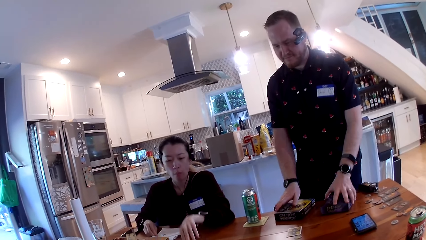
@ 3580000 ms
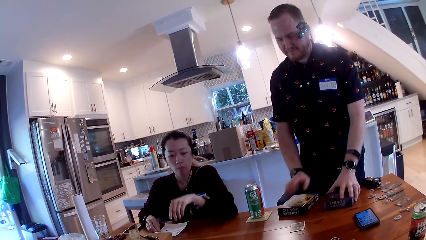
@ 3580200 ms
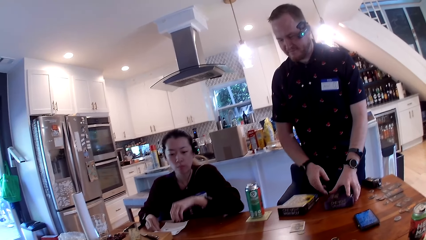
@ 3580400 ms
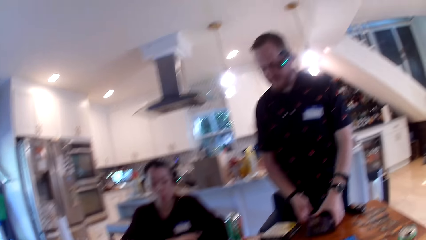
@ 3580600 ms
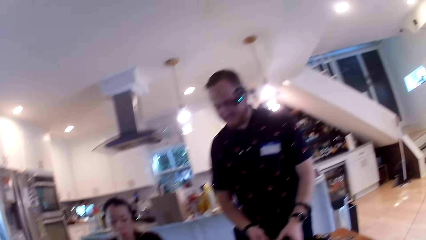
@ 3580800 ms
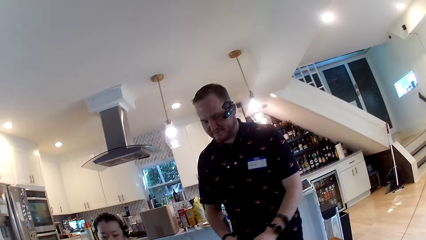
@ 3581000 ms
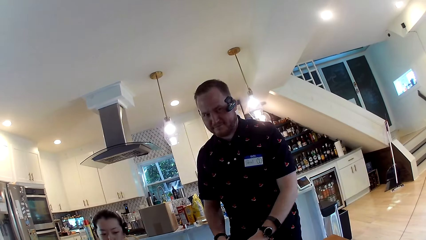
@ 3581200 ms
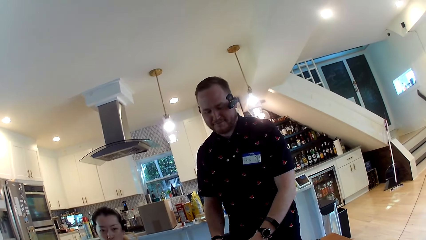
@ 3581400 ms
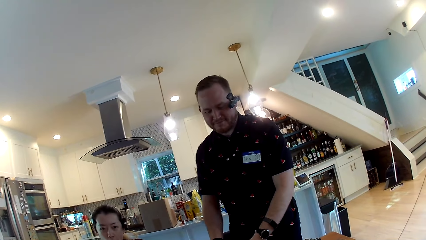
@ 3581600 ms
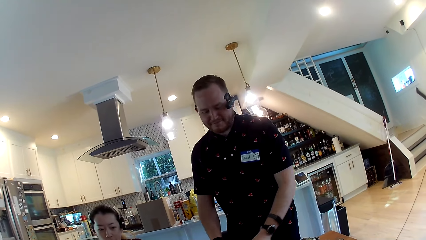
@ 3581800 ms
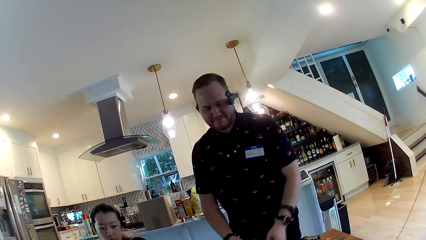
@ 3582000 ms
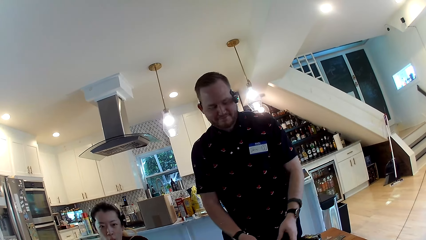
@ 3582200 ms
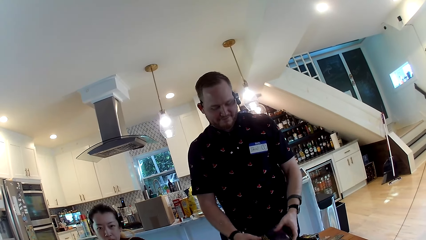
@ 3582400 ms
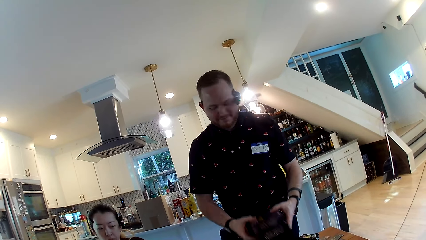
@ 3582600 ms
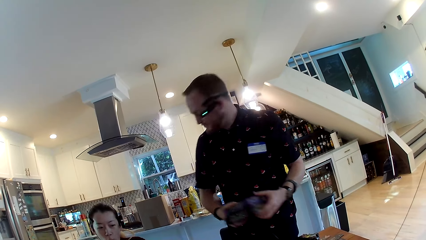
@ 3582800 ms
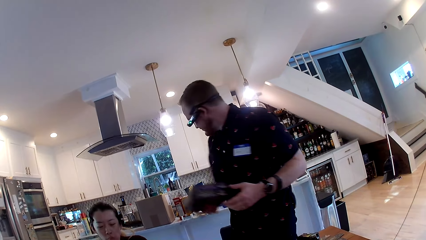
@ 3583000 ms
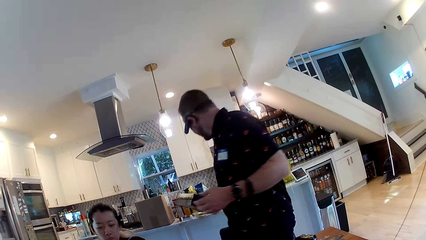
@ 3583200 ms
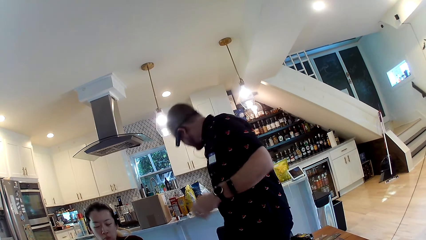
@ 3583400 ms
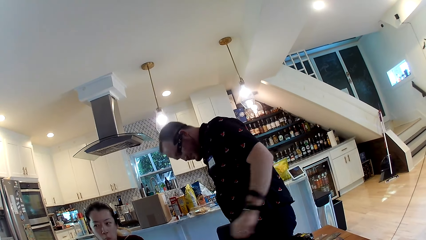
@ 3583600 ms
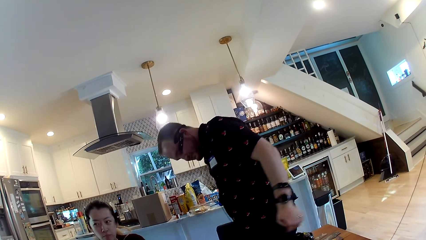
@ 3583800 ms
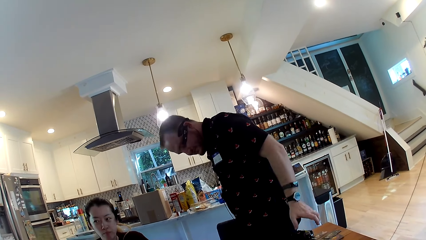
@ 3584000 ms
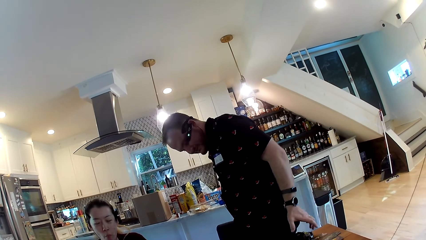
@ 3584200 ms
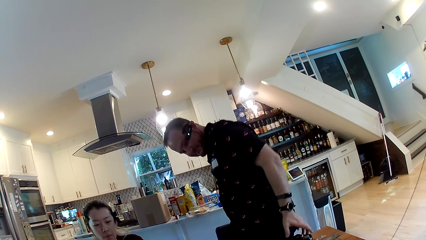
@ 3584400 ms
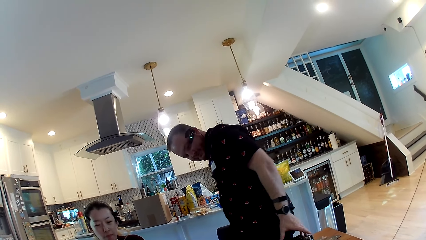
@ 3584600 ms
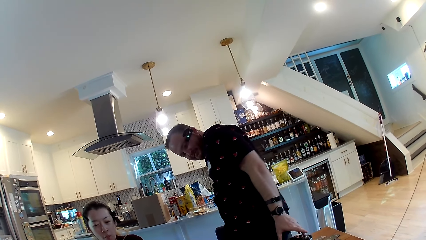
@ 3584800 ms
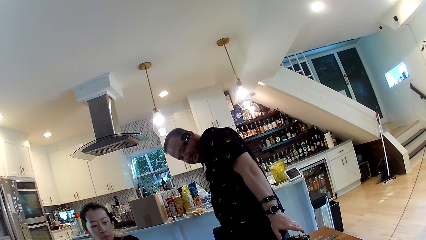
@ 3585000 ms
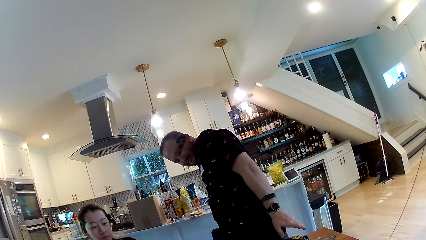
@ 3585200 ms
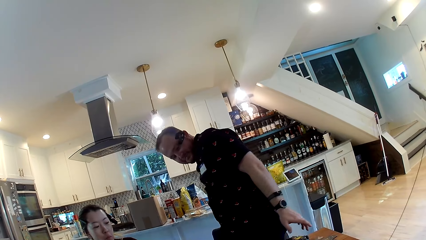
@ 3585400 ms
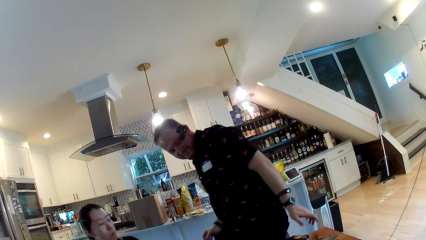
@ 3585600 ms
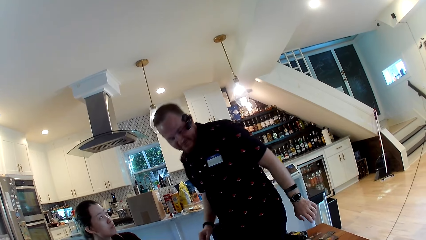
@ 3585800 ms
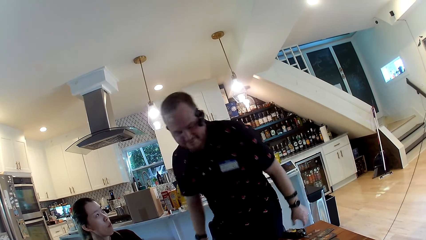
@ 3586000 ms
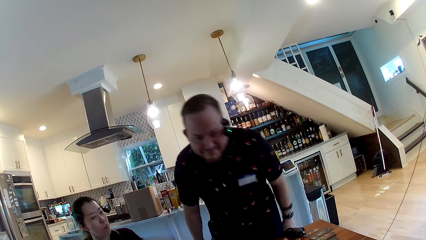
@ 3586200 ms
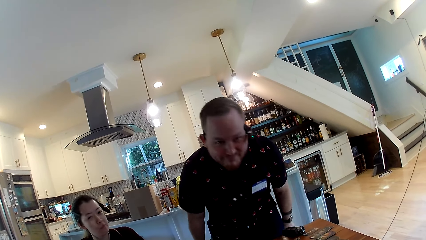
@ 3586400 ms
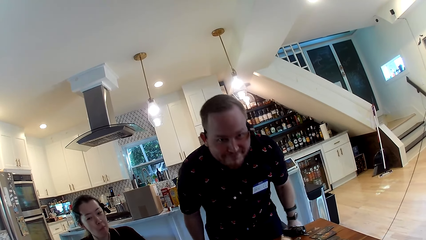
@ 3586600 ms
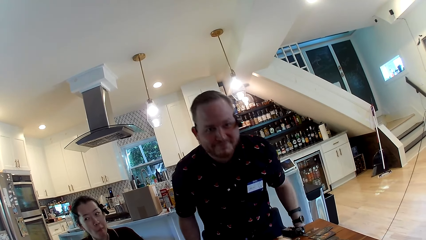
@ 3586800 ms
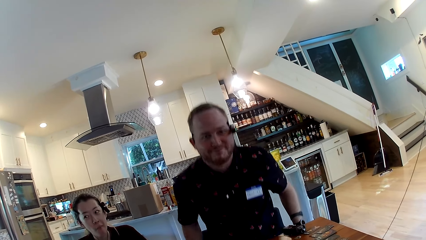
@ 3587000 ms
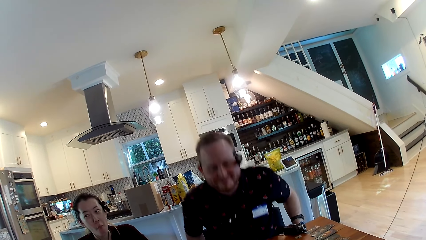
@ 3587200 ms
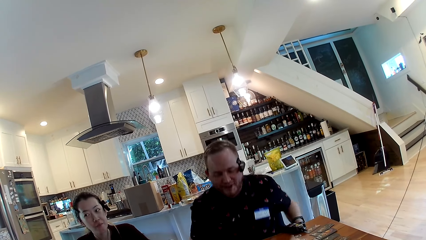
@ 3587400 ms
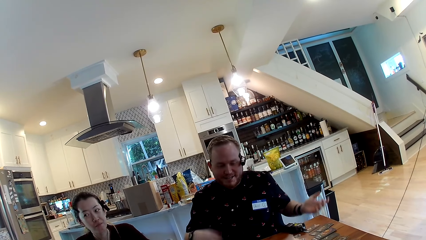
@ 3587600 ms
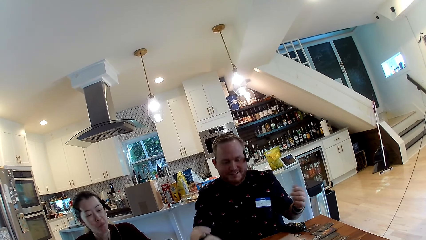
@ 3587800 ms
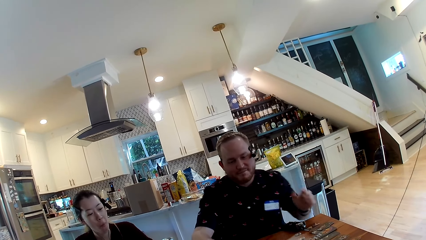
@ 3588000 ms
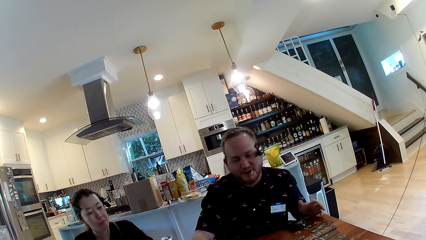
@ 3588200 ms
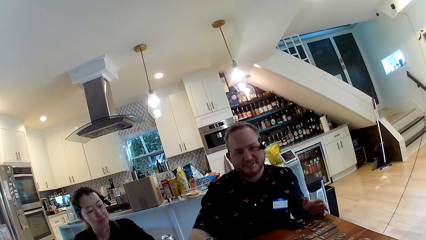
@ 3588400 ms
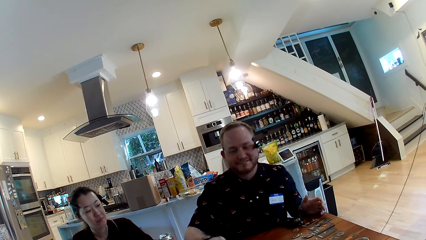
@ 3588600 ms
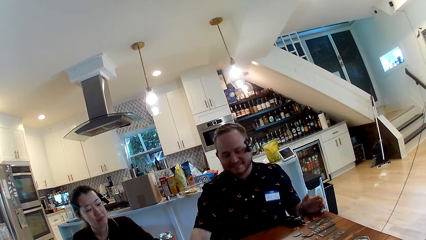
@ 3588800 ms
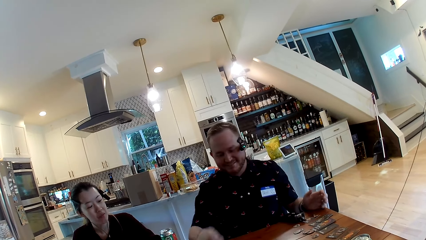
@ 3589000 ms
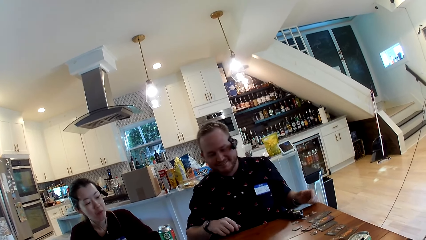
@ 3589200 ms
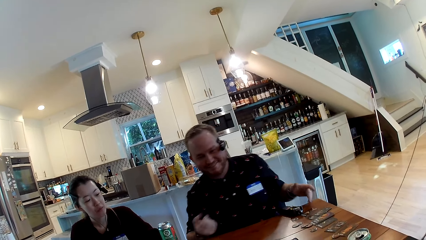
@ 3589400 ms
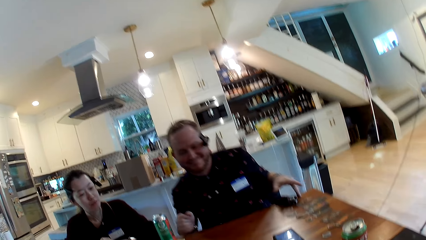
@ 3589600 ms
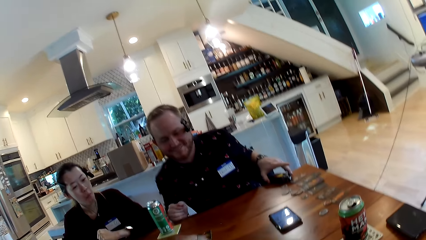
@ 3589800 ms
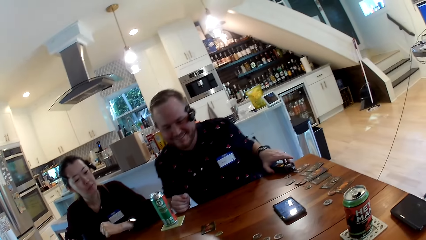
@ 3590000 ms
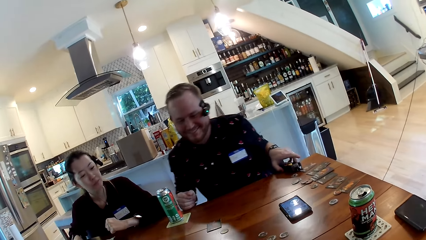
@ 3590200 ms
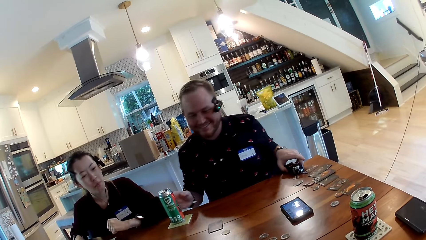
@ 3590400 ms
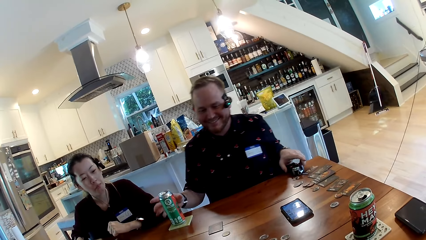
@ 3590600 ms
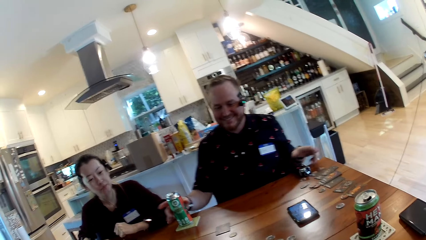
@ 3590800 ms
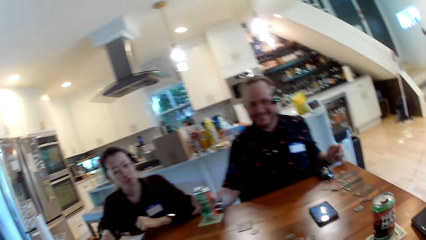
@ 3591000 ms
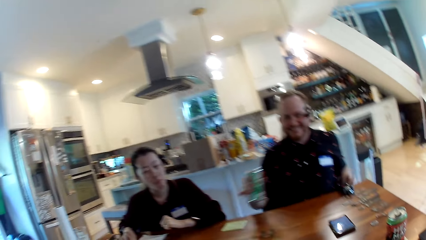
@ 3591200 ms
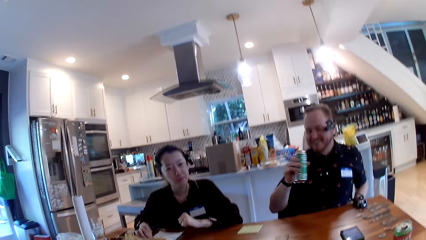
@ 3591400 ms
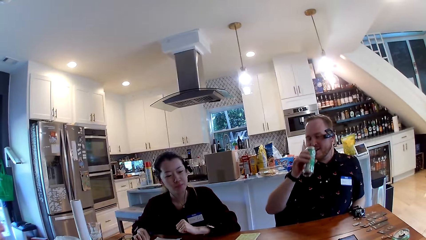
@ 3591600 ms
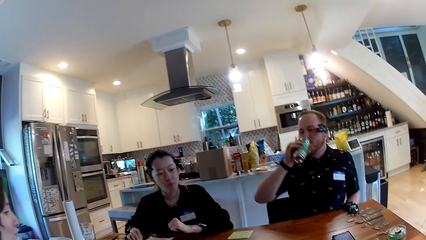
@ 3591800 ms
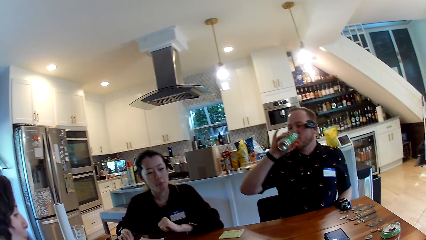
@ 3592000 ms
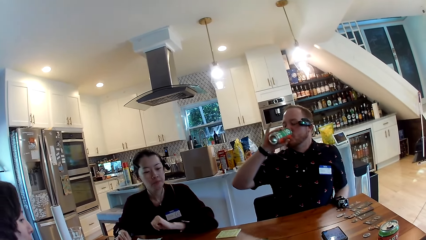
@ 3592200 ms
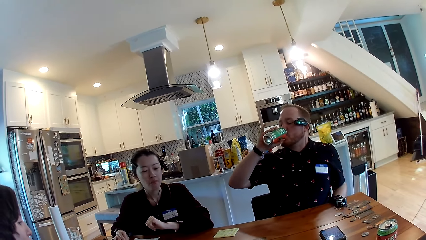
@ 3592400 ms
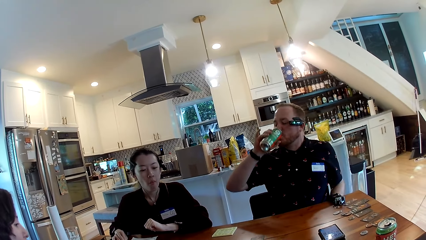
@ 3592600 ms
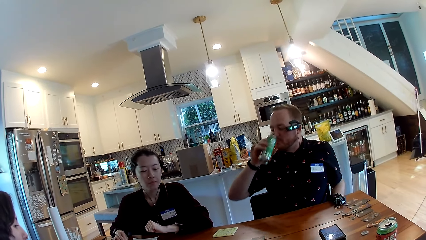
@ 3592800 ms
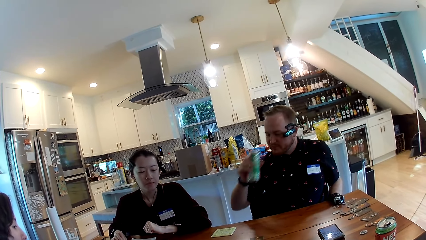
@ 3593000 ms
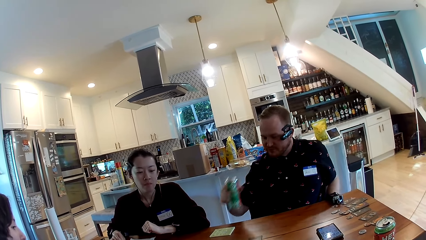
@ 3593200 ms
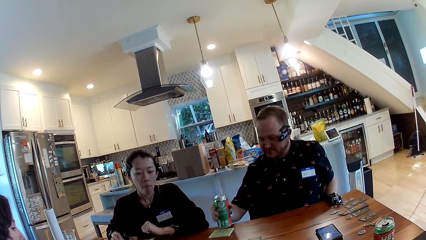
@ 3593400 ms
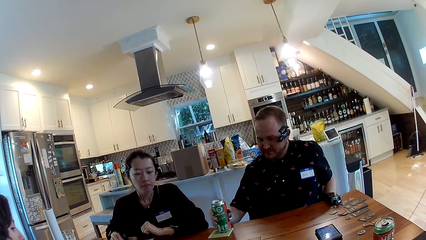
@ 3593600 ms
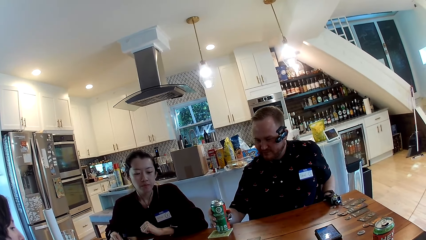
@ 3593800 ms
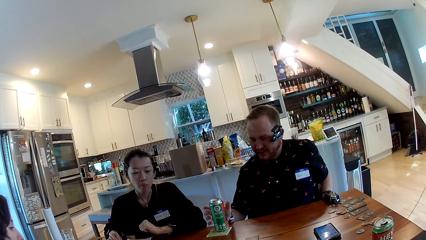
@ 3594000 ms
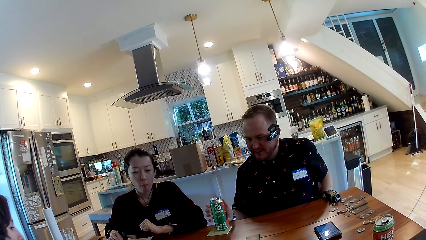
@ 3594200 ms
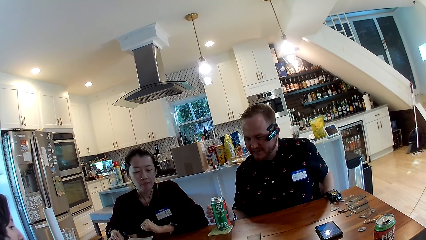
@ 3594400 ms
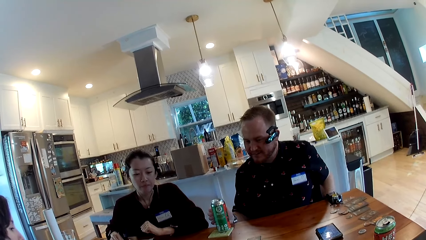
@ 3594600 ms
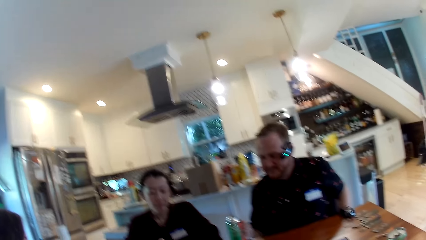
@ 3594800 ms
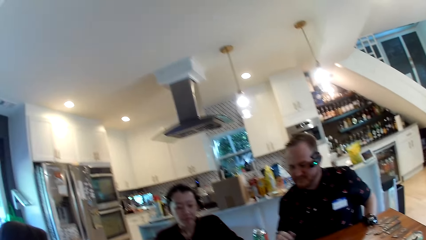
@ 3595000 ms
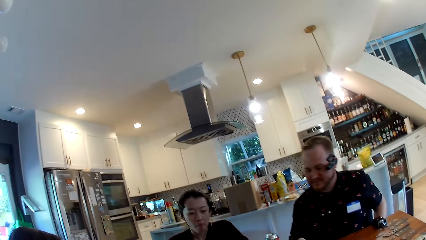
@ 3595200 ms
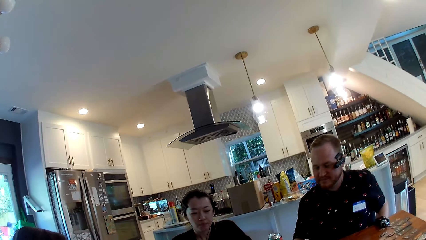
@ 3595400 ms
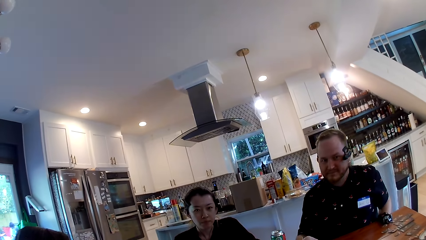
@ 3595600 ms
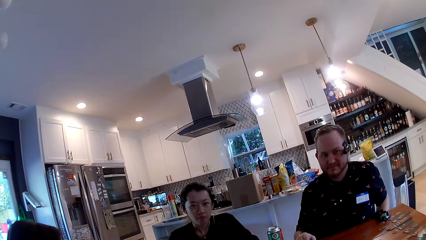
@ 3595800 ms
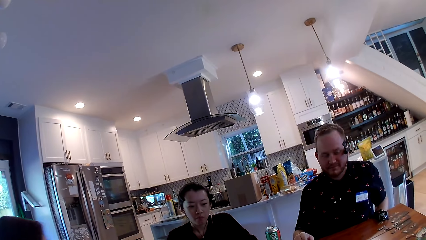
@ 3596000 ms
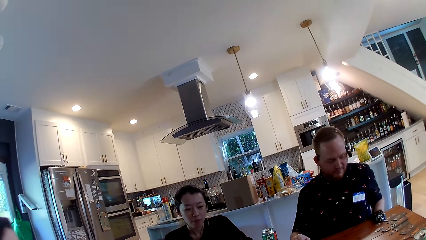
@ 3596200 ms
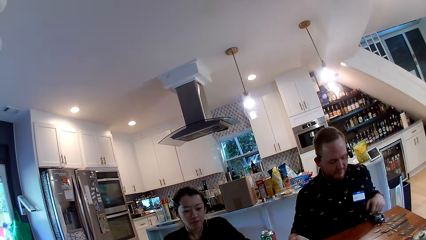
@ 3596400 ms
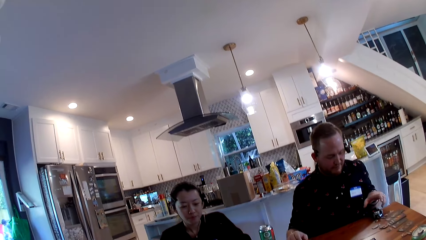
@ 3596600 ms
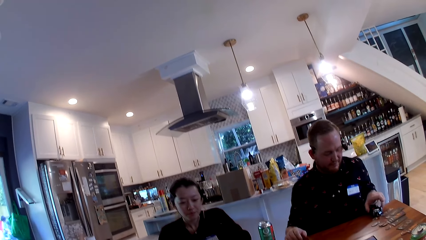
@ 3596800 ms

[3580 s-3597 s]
The man holds the box. The man moves the game box on the table with both hands. The camera wearer looks at the man. The man moves the game box to a kitchen slab with his right hand. The man sits on a chair beside a woman. The man talks to the camera wearer. The man picks a can drink on a drink coaster on the table with his right hand. The man drinks from the can drink in his right hand. The man drops the can drink on the drink coaster with his right hand. The camera wearer converses with the woman.
